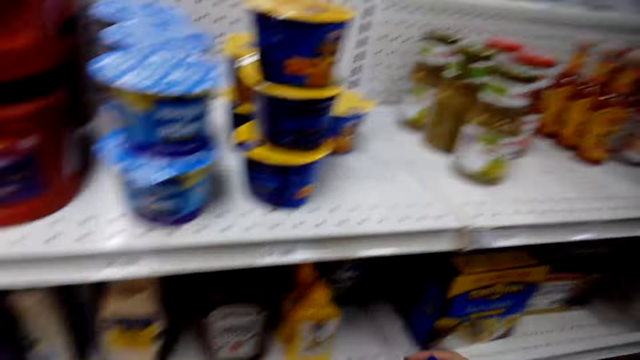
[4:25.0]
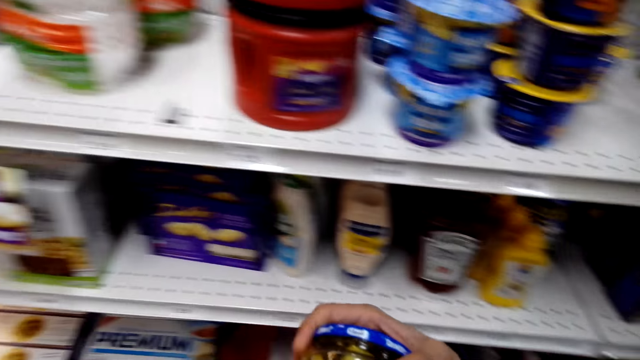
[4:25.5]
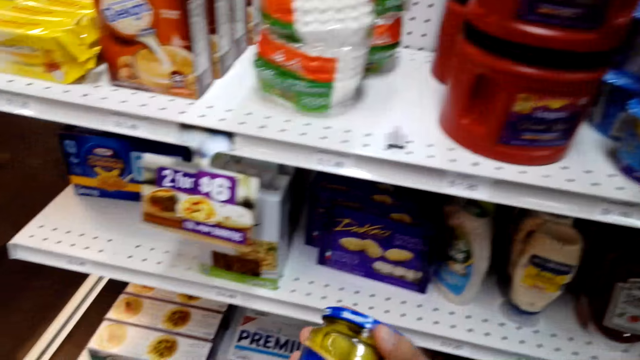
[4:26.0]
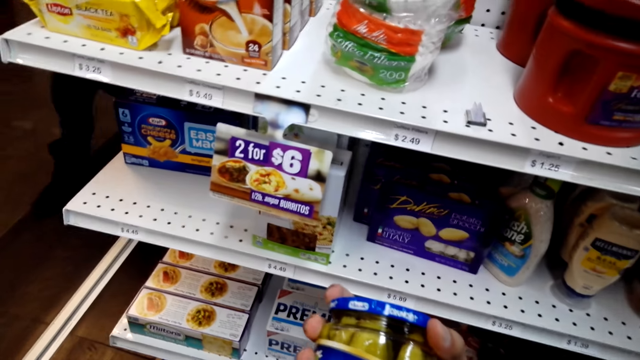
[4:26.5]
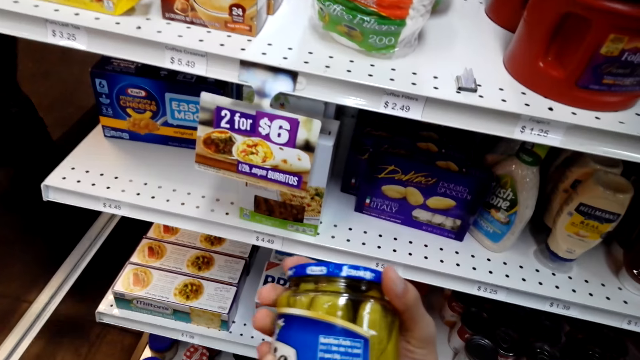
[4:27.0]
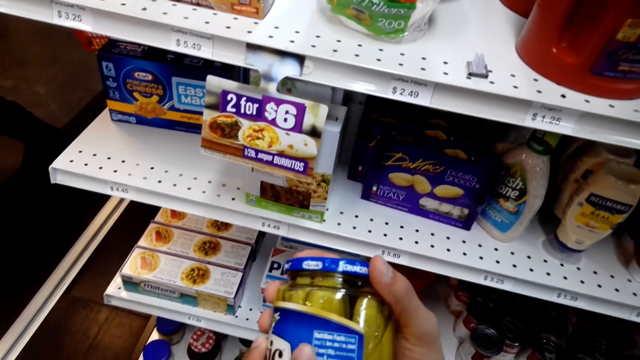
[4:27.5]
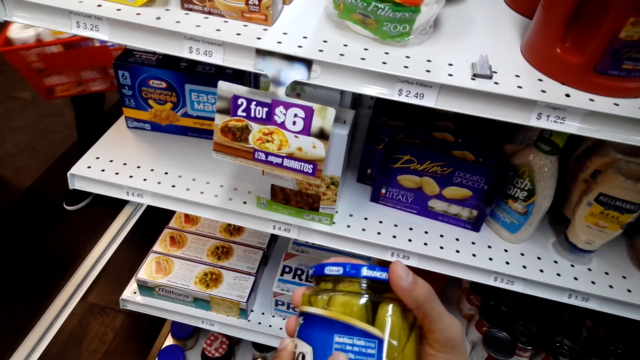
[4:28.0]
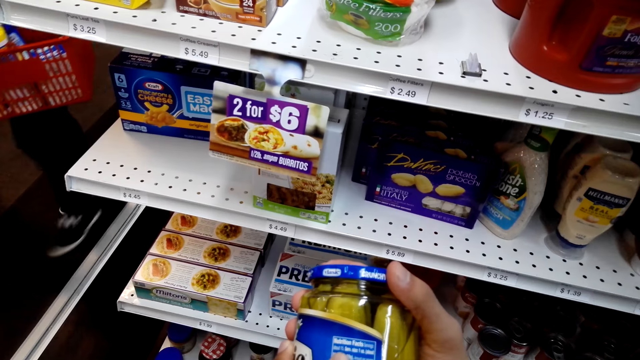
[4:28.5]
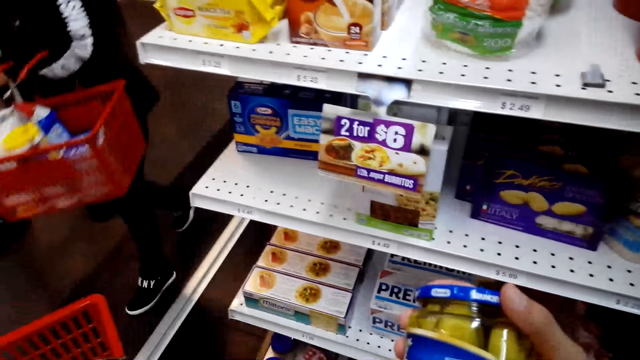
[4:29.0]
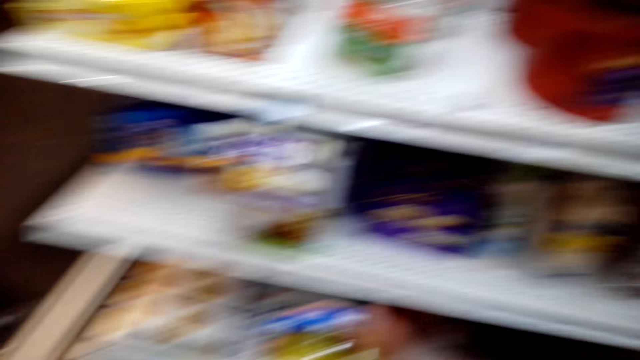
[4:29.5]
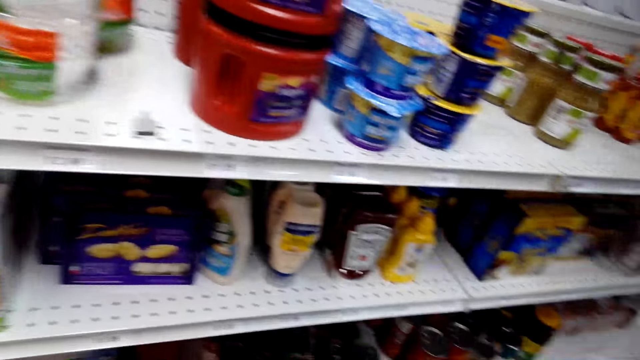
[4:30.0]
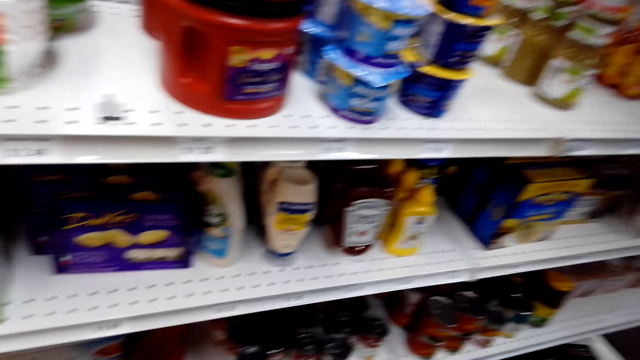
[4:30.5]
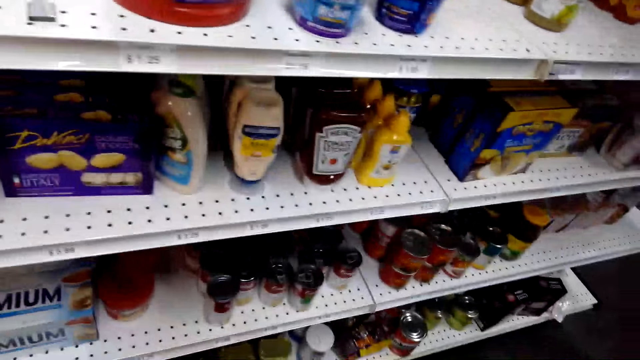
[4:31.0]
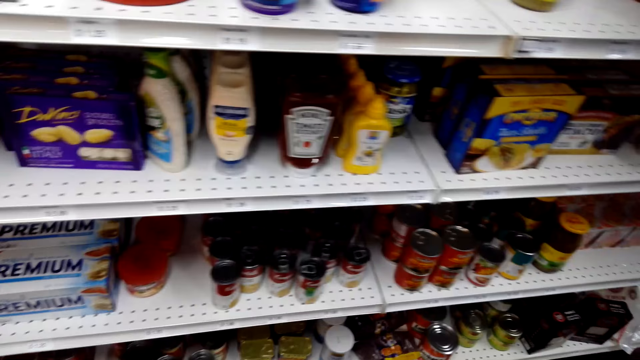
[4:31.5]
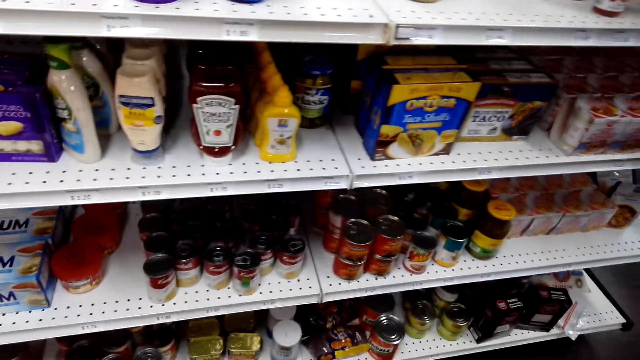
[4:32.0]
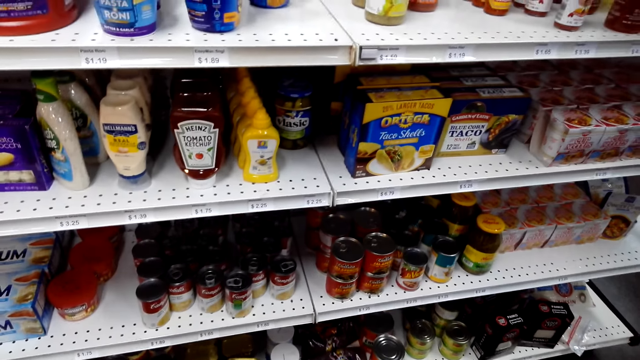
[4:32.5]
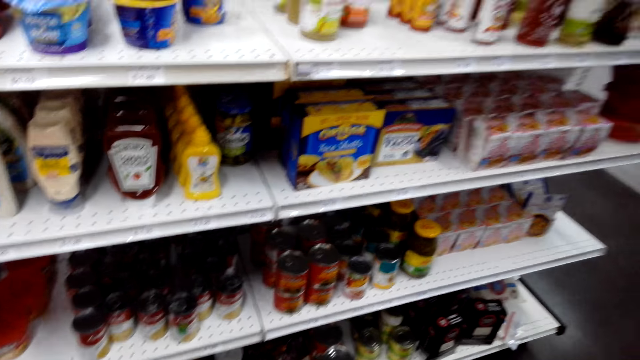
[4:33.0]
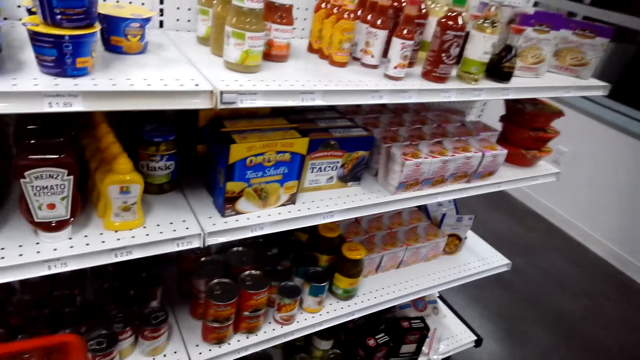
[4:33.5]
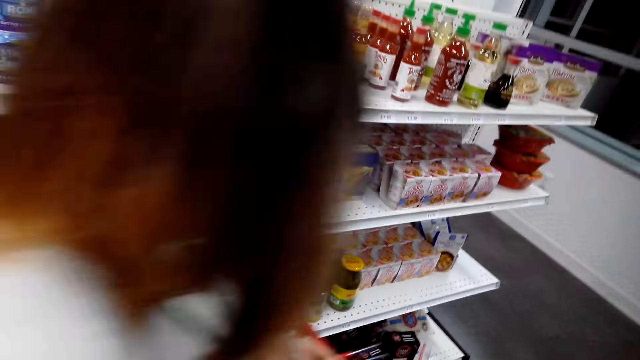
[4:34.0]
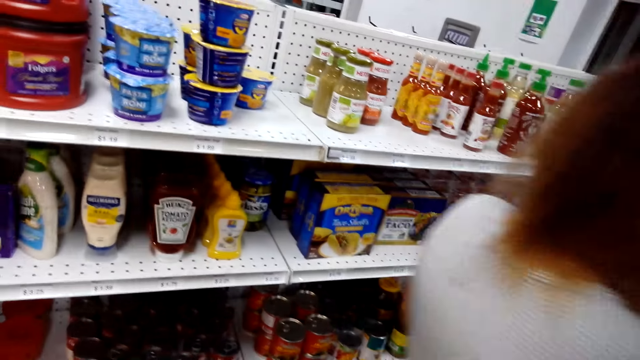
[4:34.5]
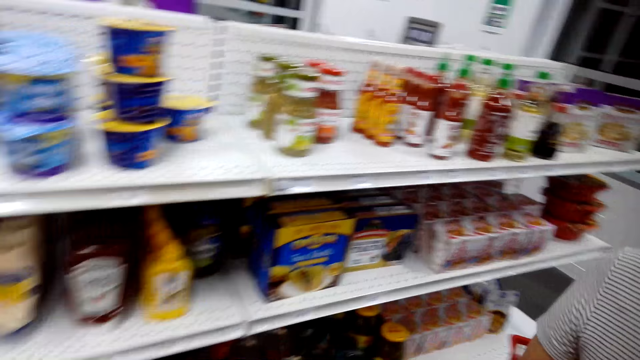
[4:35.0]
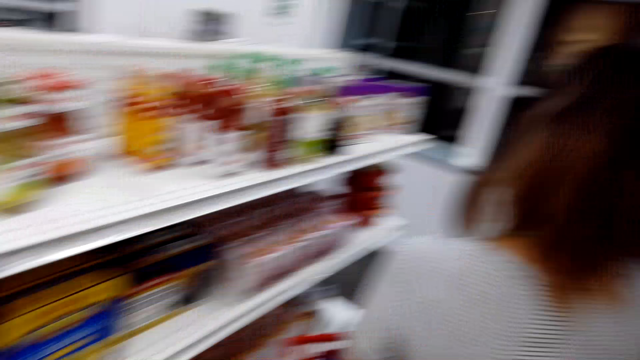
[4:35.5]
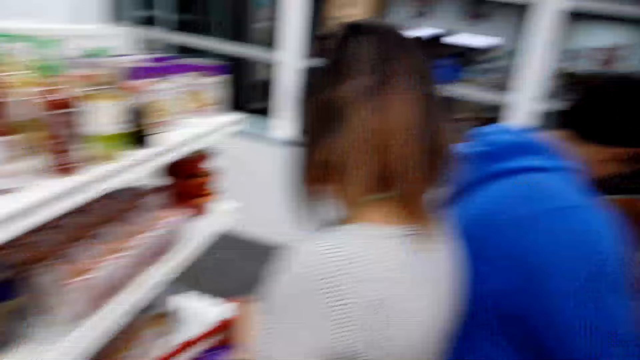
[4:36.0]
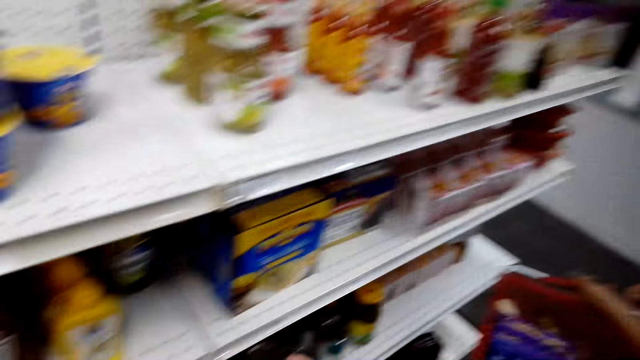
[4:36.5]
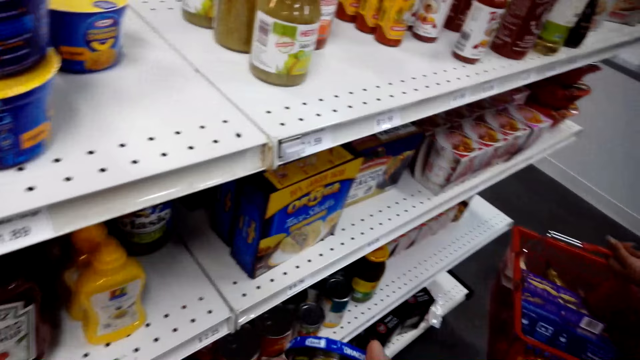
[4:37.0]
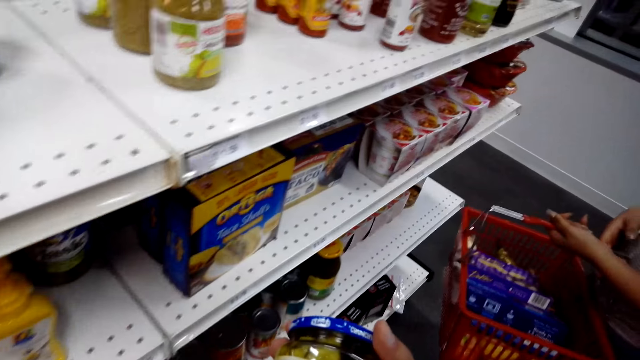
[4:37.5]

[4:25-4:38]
The camera wearer picks something. They hold a product in the hand. They stare at something. They stare at the tomato sauce. The lady walks in the supermarket. The camera wearer stares at something.

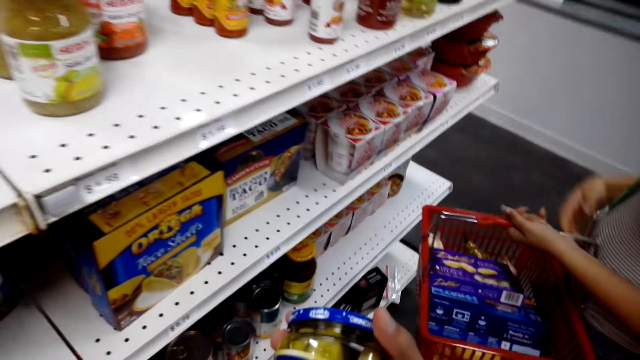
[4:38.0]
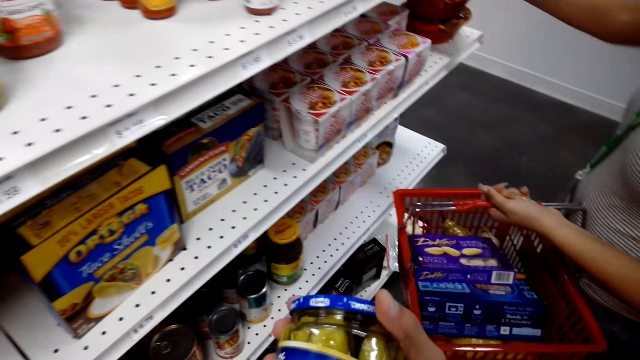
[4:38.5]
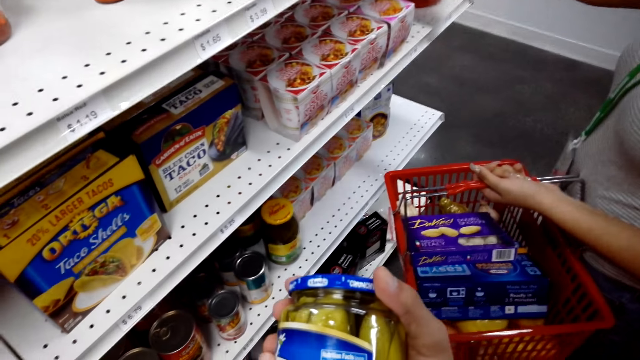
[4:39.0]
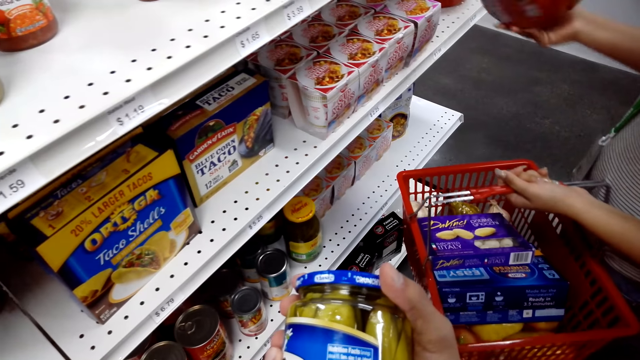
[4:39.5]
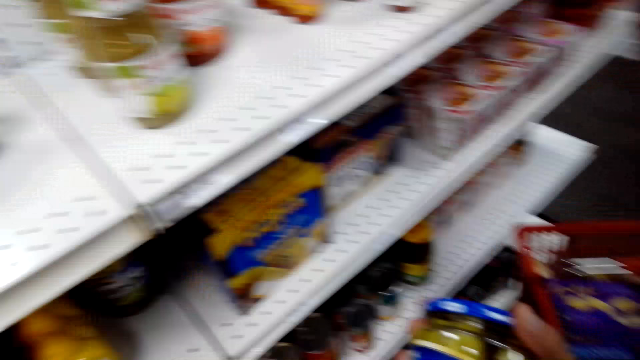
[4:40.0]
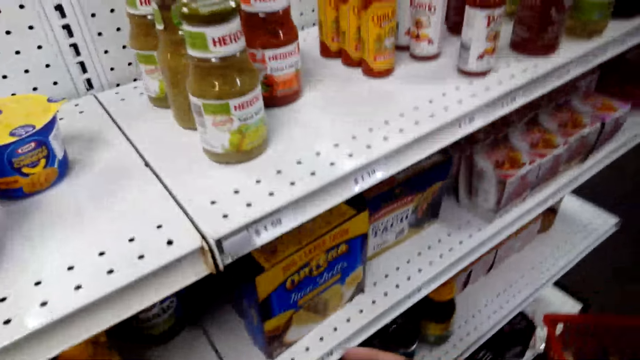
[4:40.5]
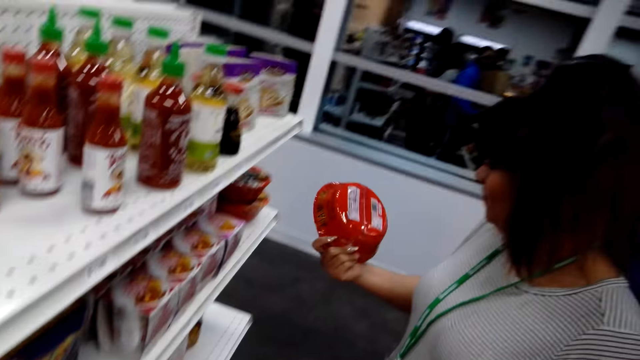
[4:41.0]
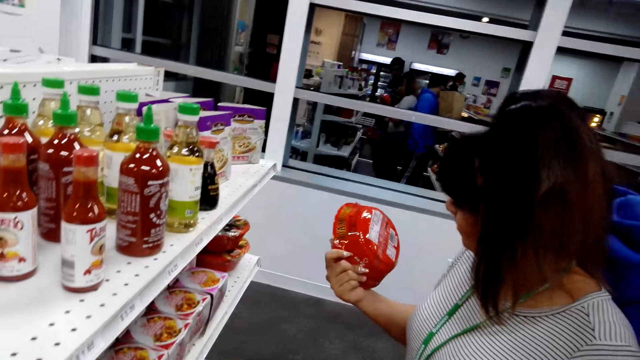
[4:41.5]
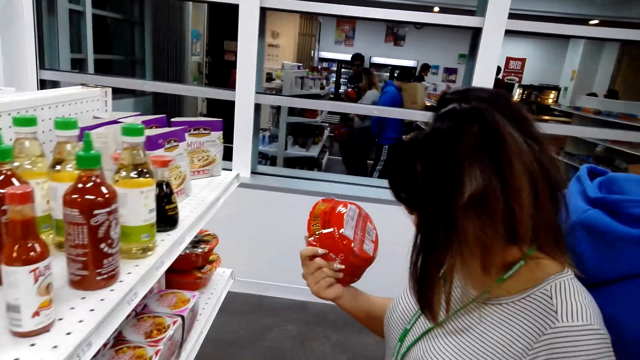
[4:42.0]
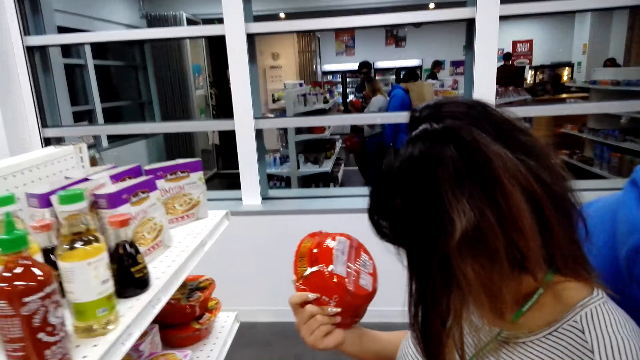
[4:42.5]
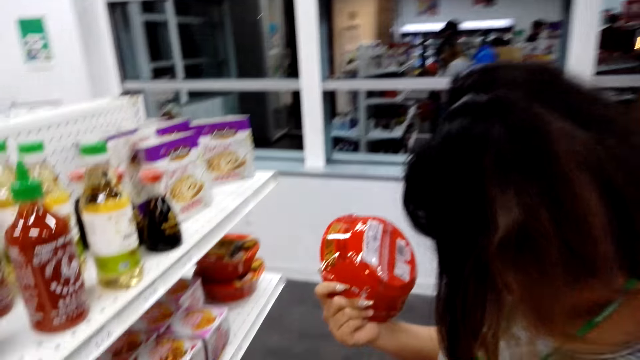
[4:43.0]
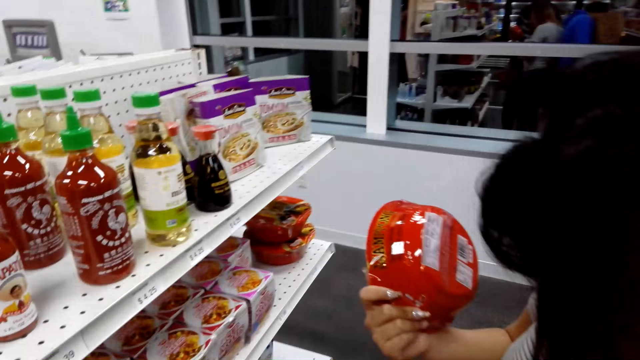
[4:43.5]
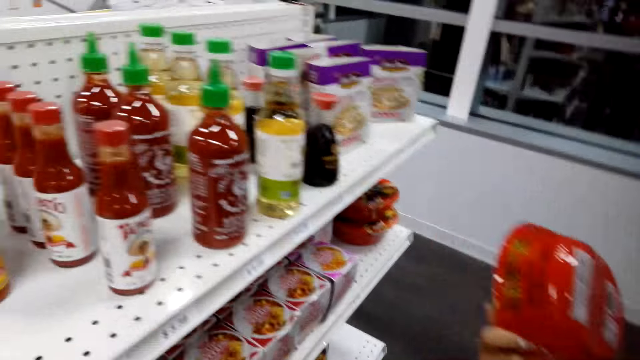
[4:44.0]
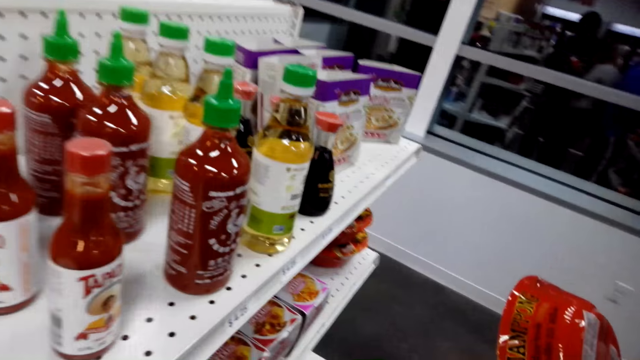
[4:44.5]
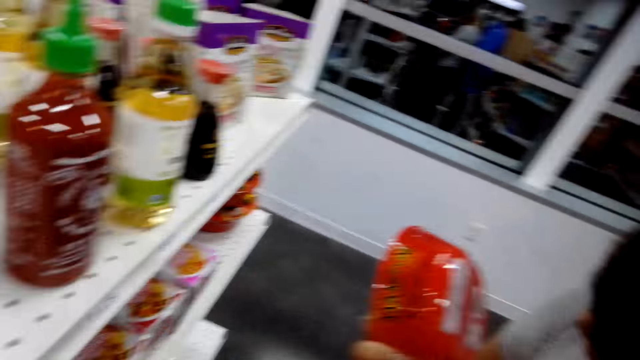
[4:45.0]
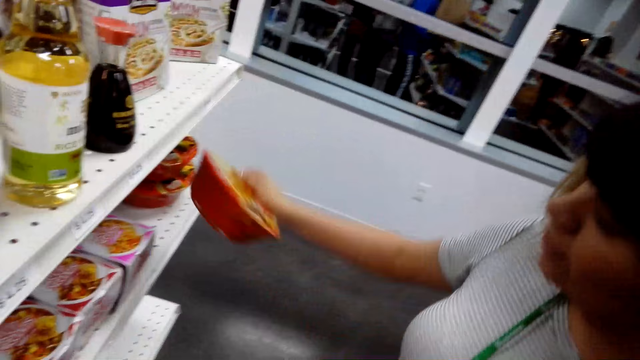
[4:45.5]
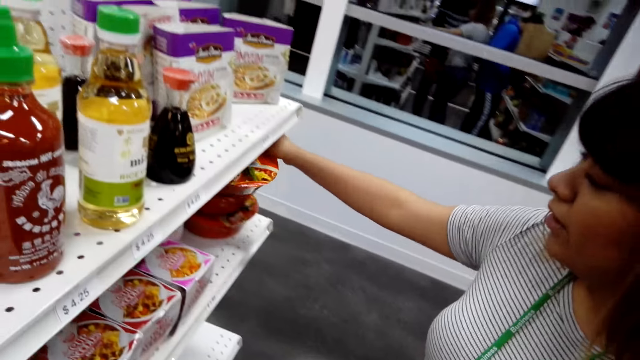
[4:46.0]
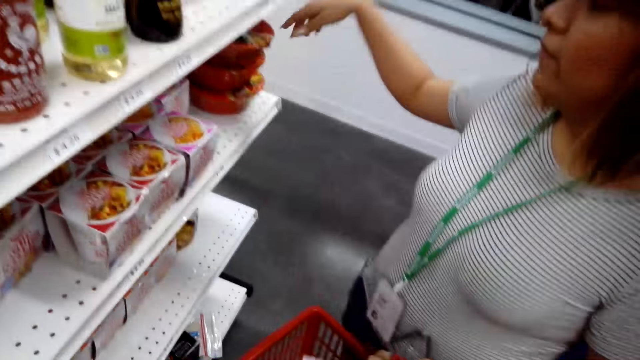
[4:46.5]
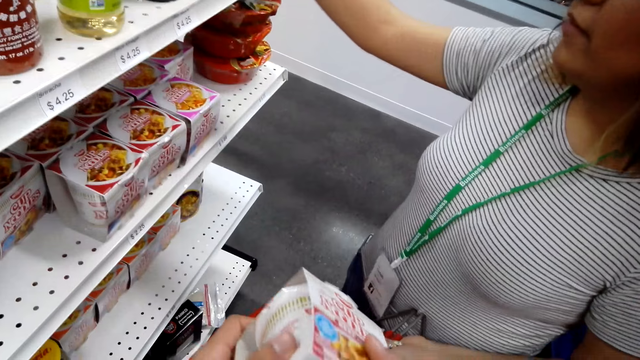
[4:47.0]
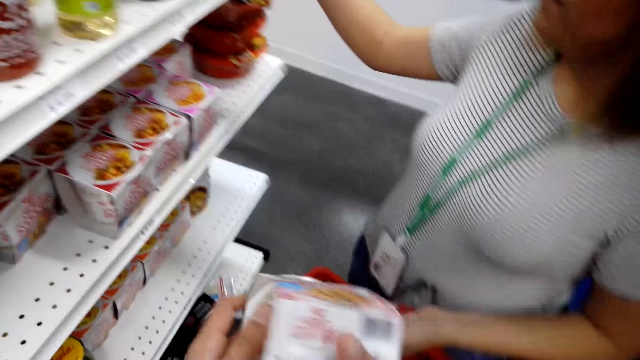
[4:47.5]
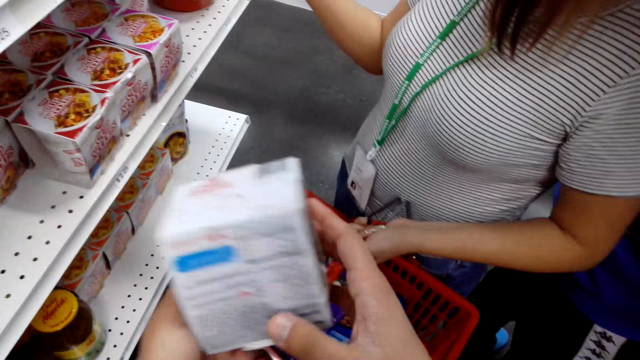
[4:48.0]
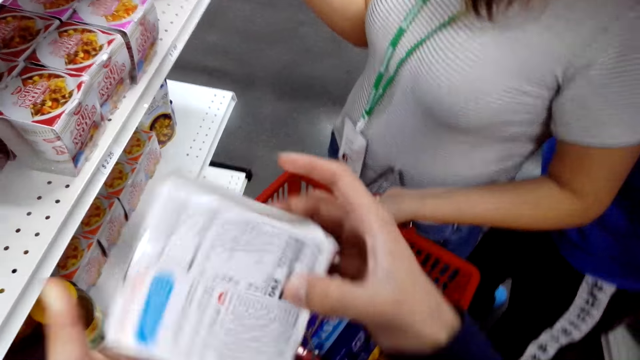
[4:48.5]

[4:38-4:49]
The lady picks a product from the shelf. The camera wearer stares at the lady. The lady stares at something. The camera wearer interacts with another lady. The other lady puts the container of ramen on the shelf. The camera wearer looks at the cup noodles.
